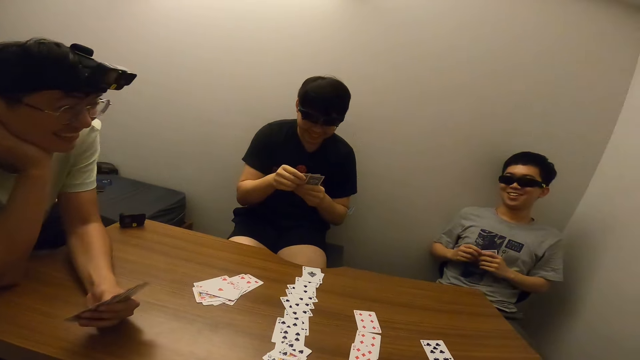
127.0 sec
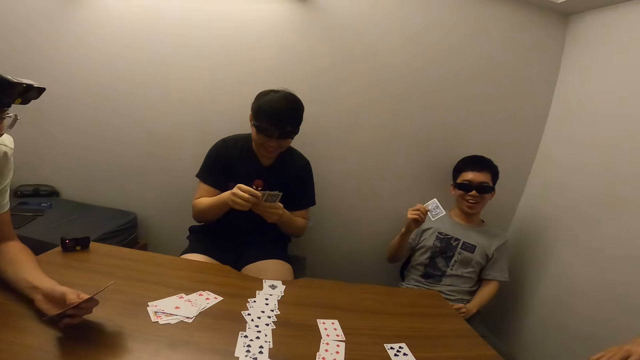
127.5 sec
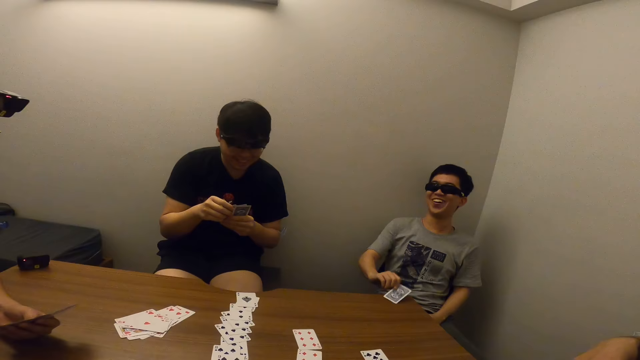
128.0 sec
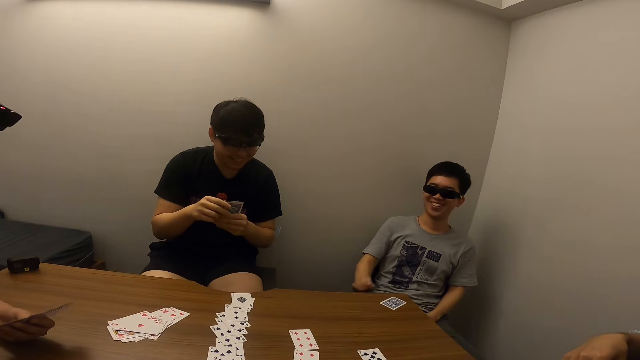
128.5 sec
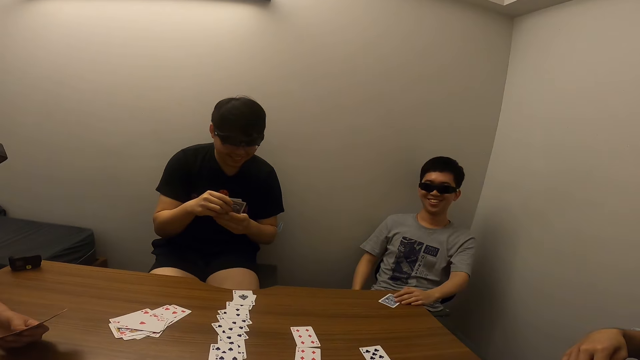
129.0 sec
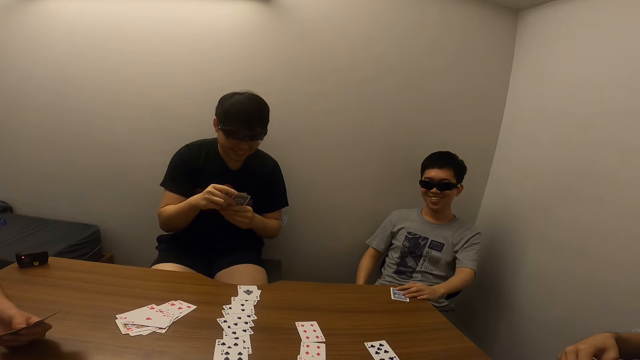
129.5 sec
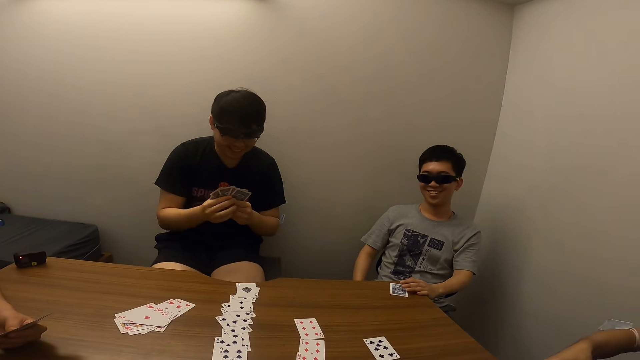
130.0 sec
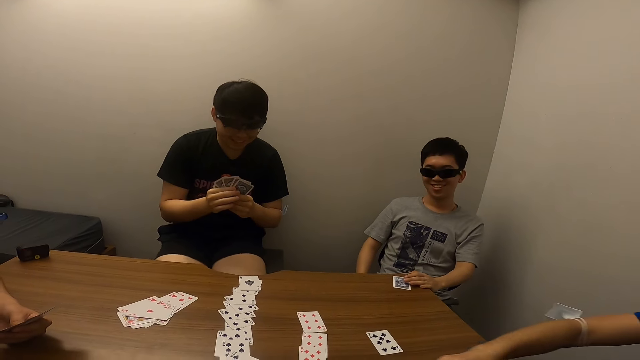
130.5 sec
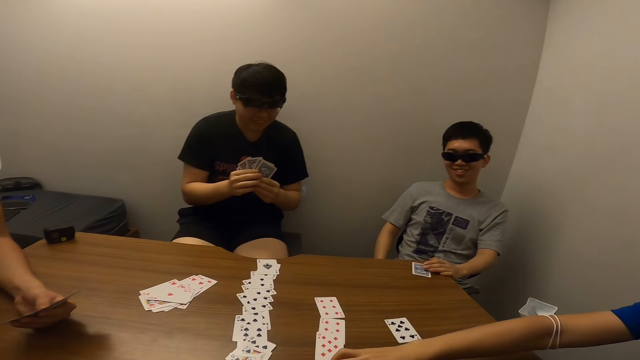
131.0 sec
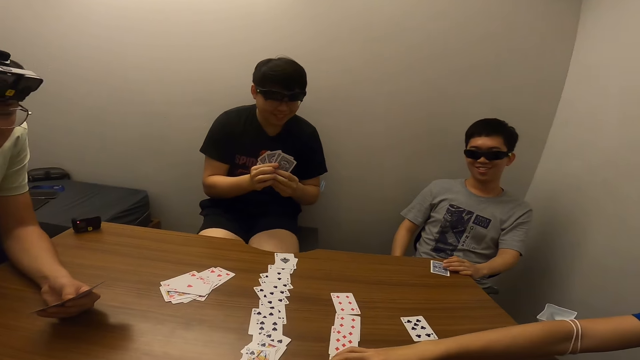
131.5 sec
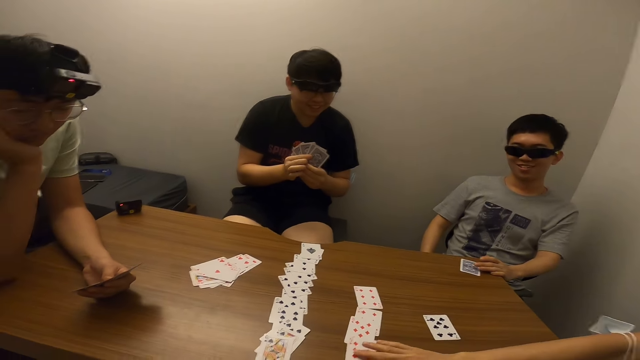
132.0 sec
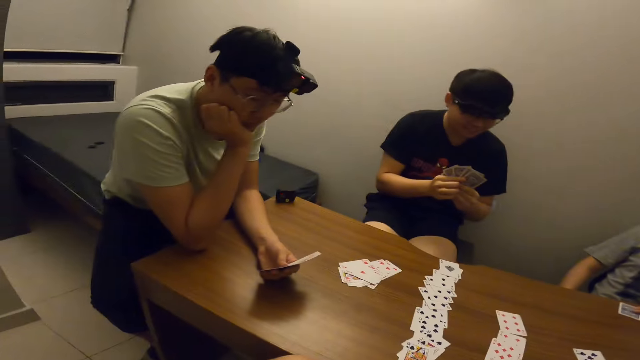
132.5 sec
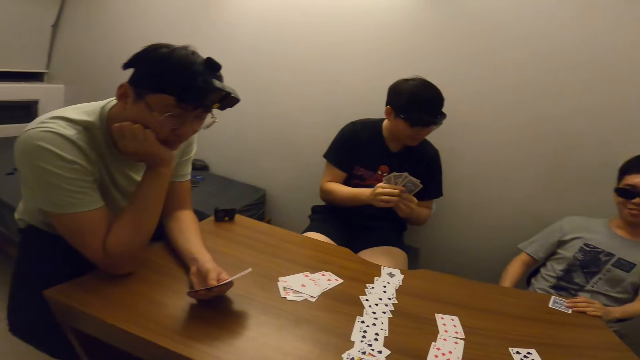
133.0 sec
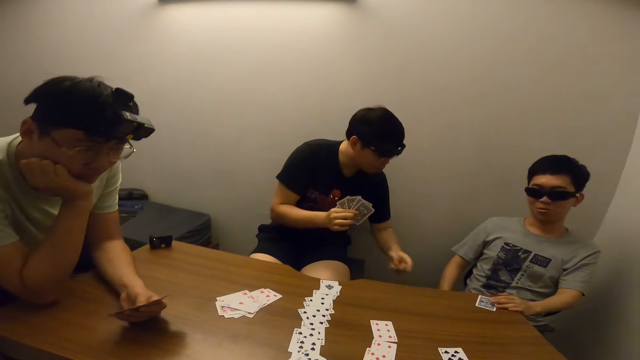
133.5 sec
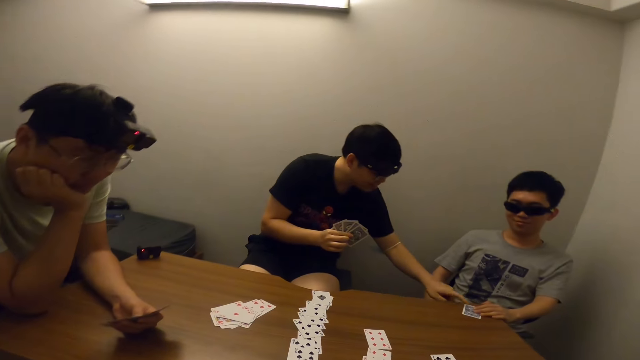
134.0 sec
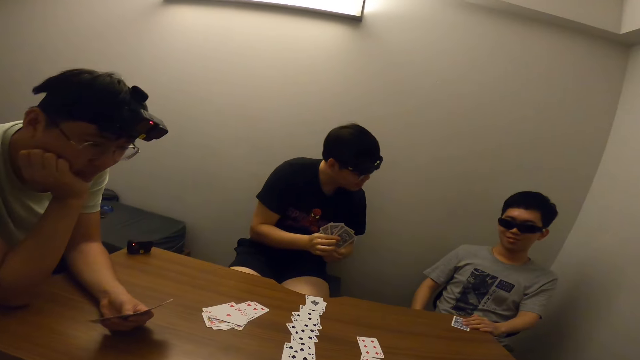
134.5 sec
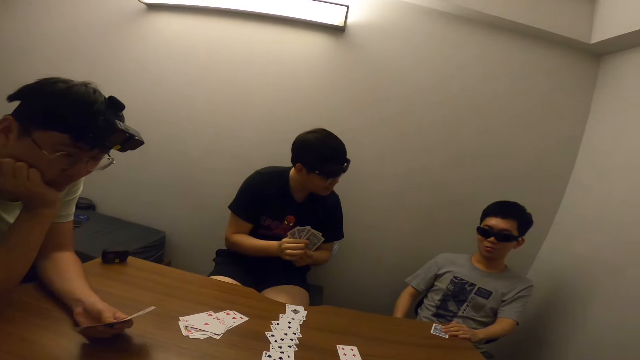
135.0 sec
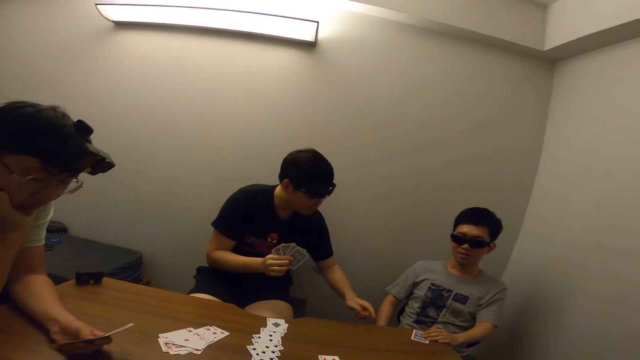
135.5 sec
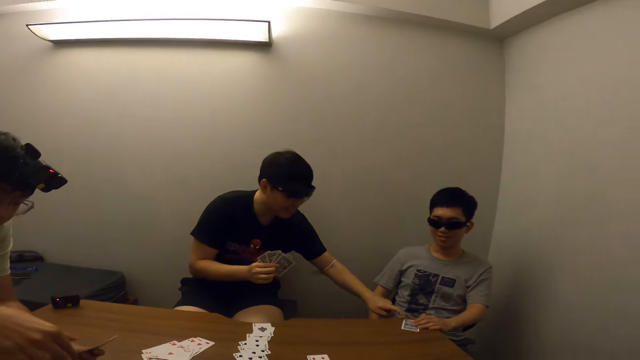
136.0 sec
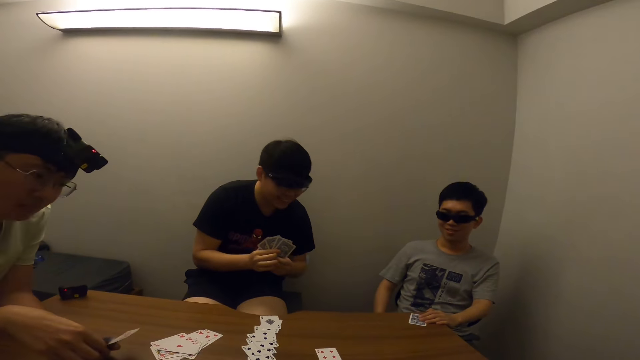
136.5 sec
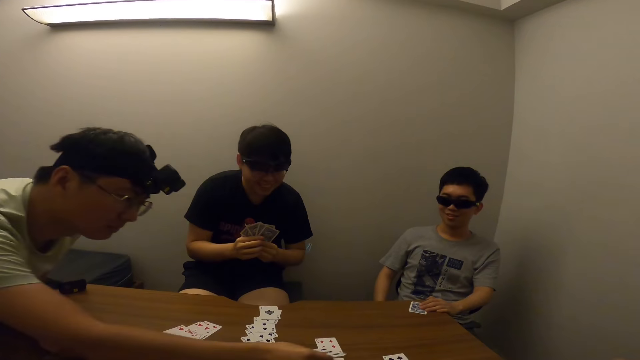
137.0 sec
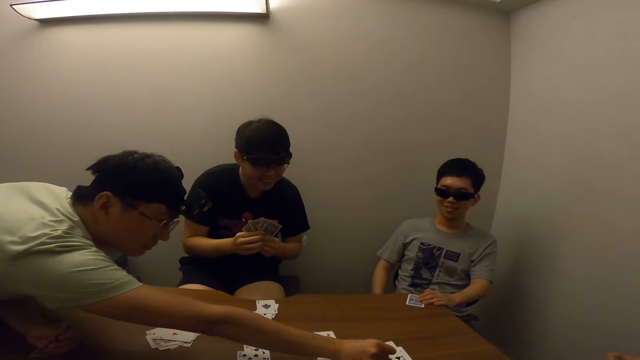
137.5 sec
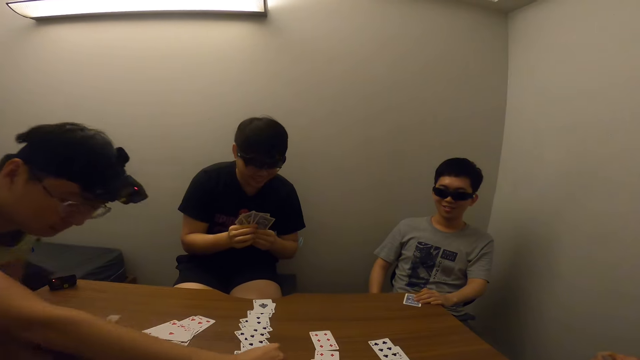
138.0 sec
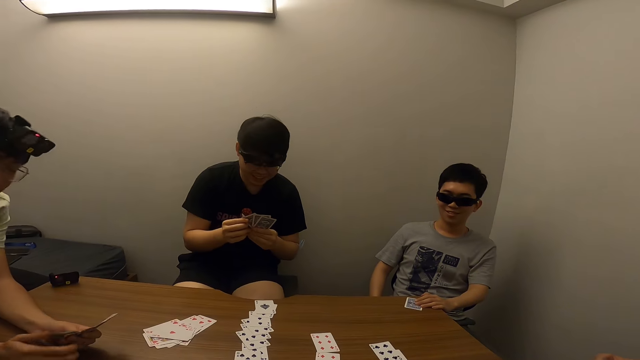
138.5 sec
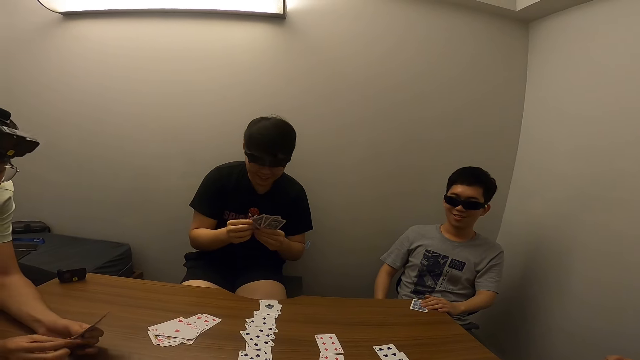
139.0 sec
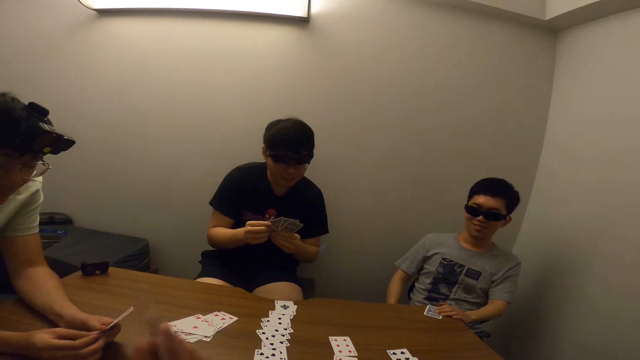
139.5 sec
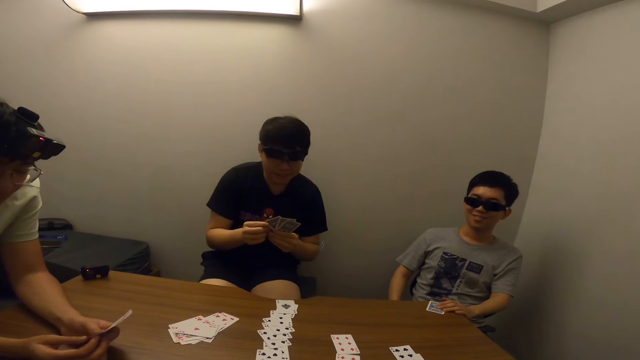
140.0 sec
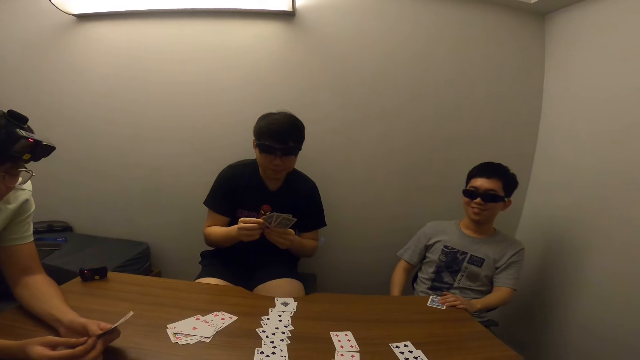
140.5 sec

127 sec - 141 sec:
A man places the card in his right hand on the table and touches the card on the table with his left hand. Another man stretches his right hand. A third man touches the first man's card on the table with his left hand. A fourth man places the card in his right hand on the table.

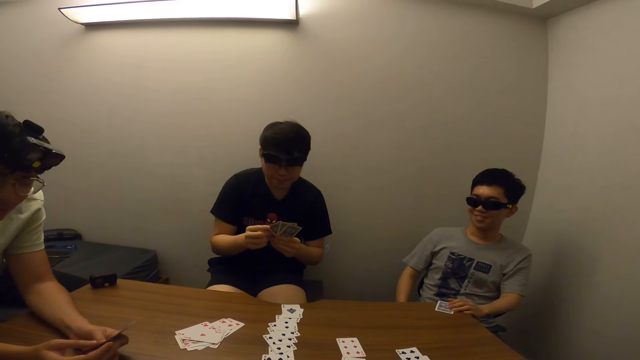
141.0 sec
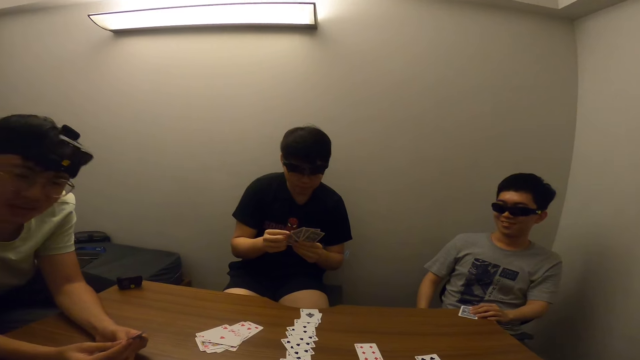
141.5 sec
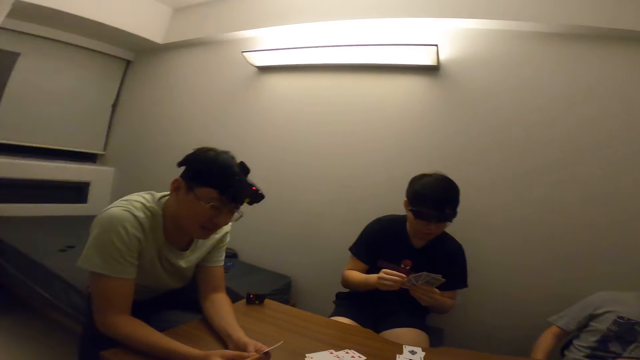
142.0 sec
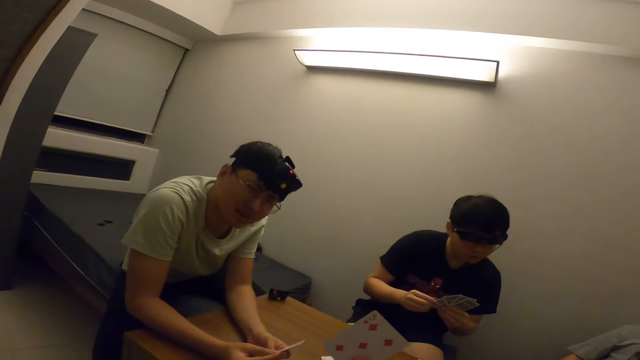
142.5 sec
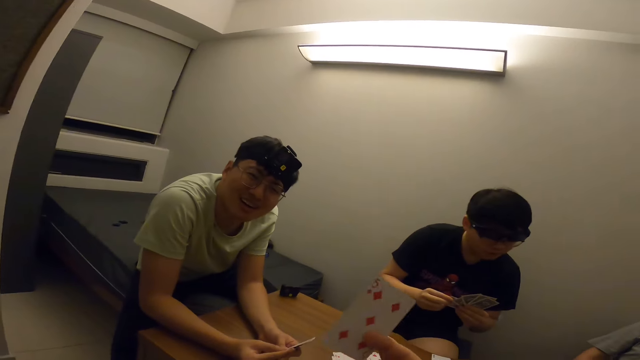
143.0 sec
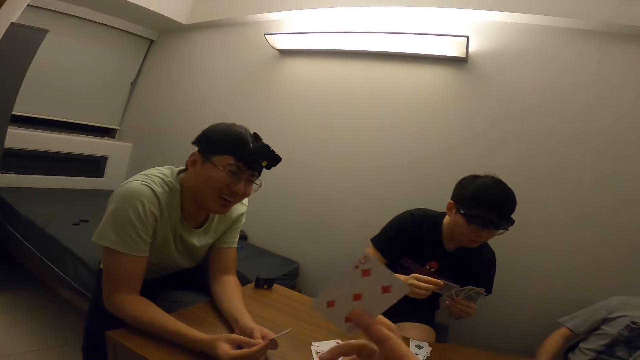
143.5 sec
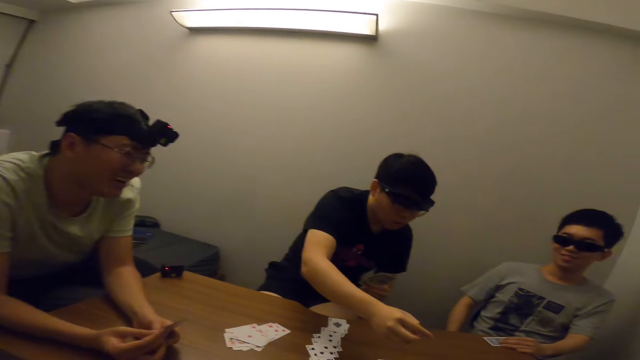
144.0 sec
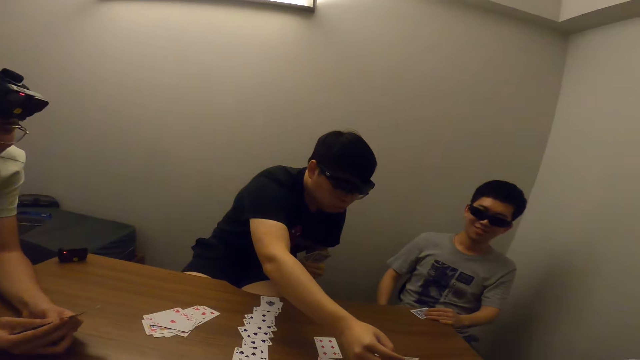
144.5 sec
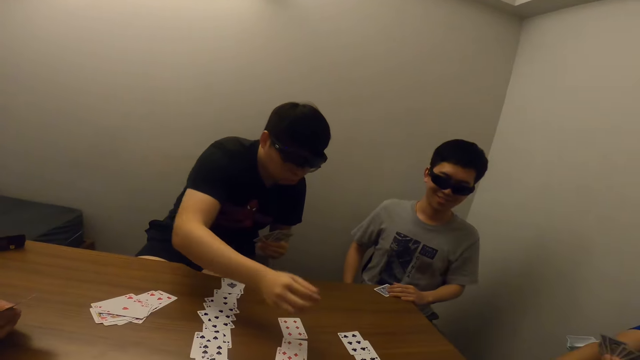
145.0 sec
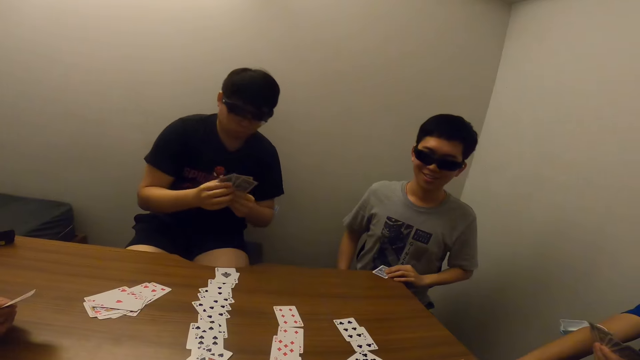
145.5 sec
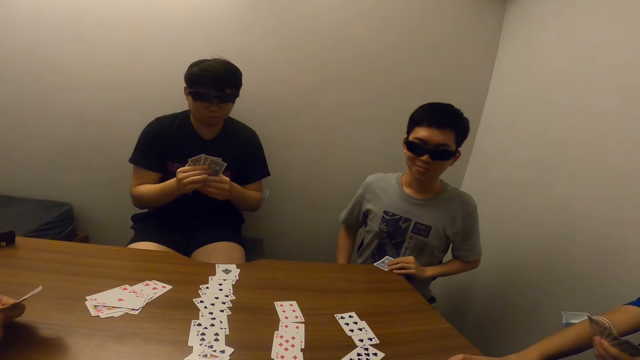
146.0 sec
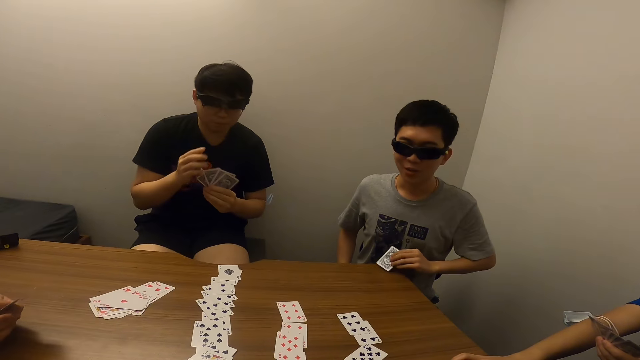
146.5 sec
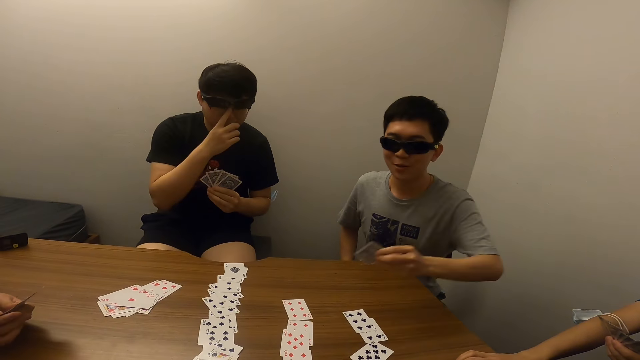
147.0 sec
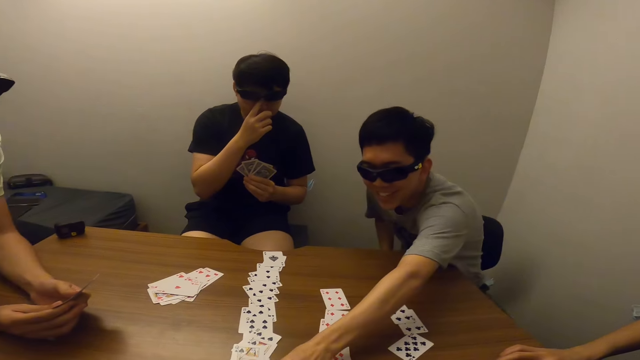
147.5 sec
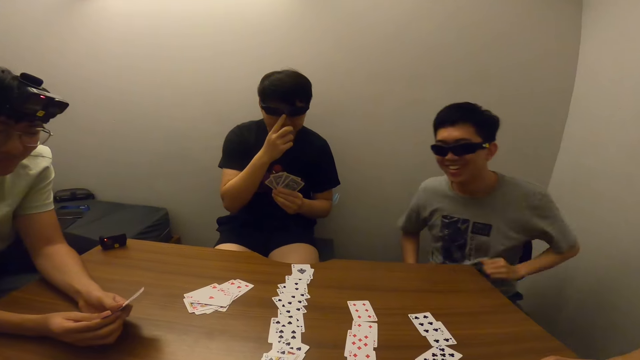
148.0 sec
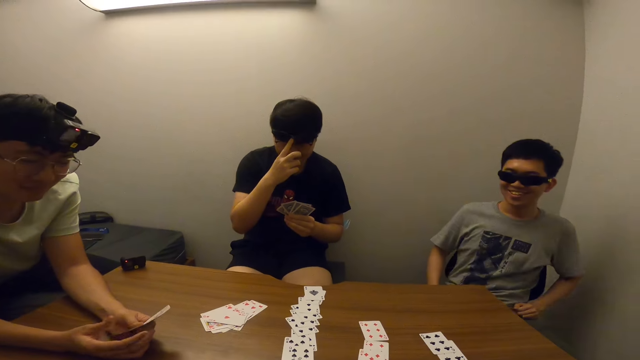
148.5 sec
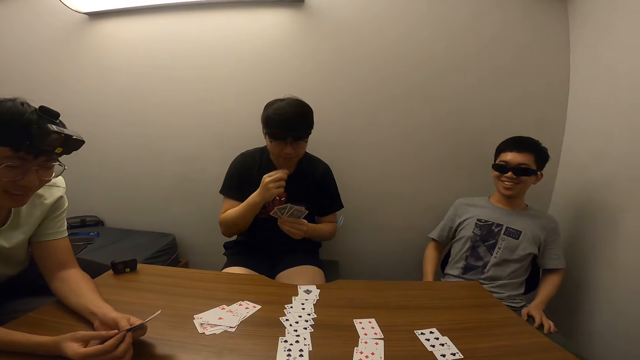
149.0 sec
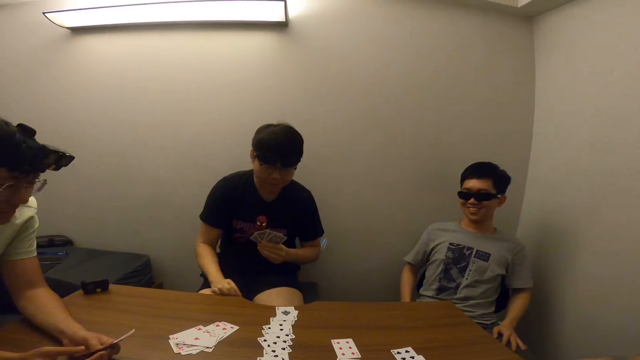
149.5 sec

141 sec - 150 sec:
The camera wearer interacts with a man. He raises the card in his right hand. Another man places the card in his right hand on the table. The second man touches his face with his right hand. A third man places the card in his left hand on the table. The third man touches the card.
